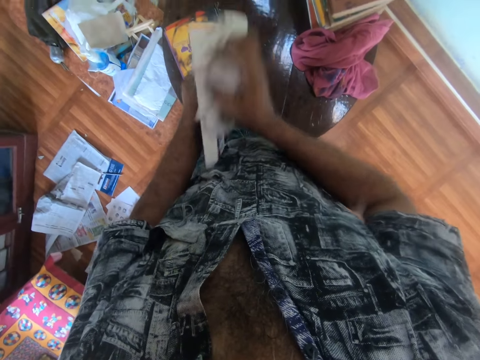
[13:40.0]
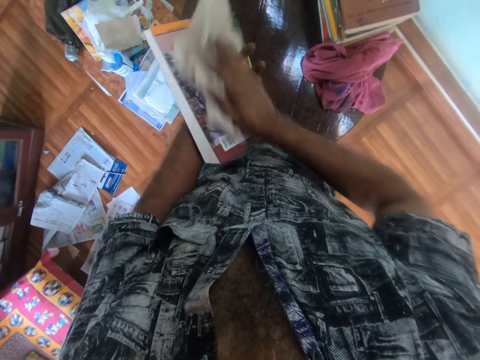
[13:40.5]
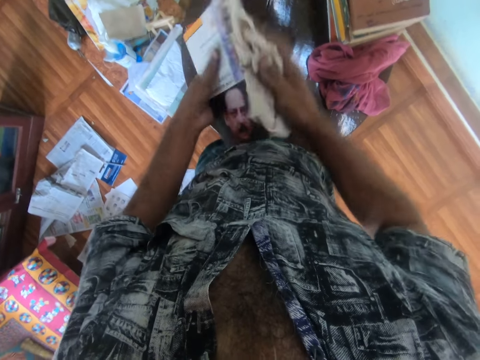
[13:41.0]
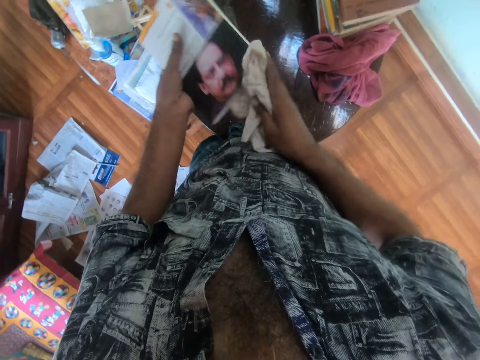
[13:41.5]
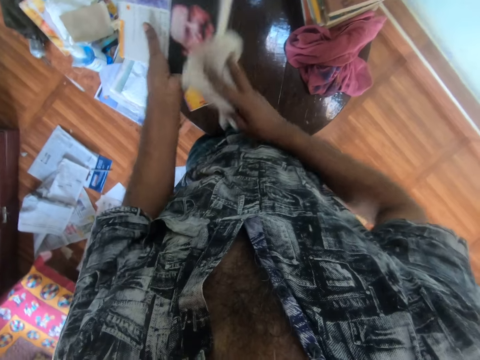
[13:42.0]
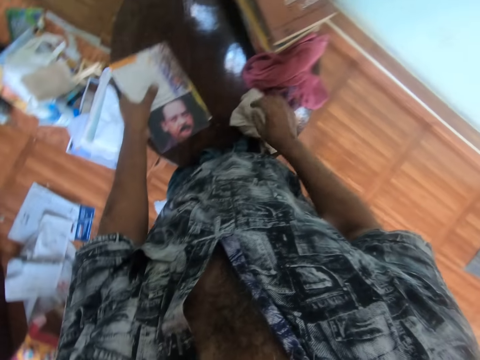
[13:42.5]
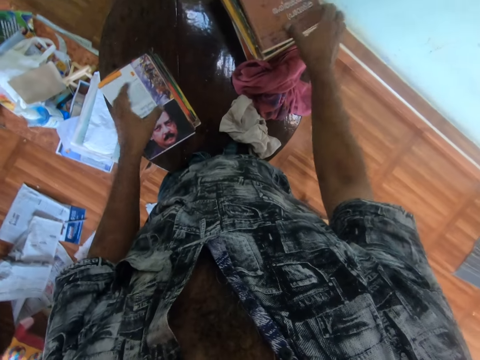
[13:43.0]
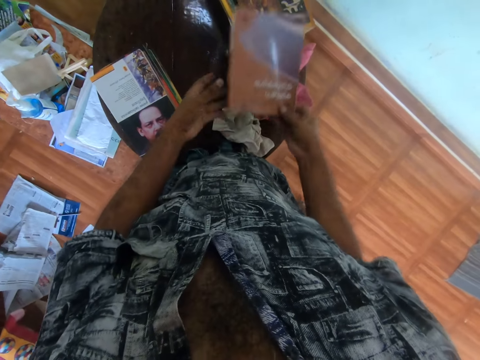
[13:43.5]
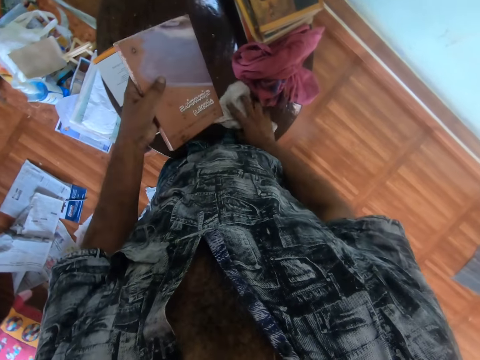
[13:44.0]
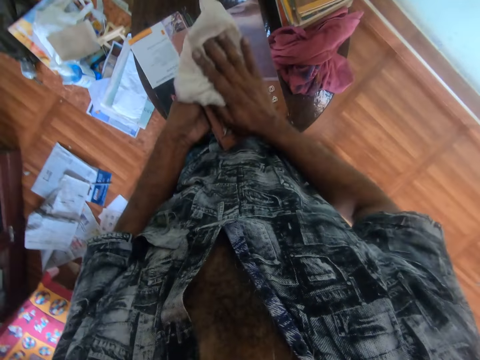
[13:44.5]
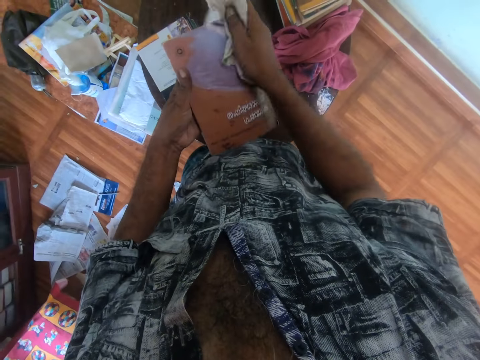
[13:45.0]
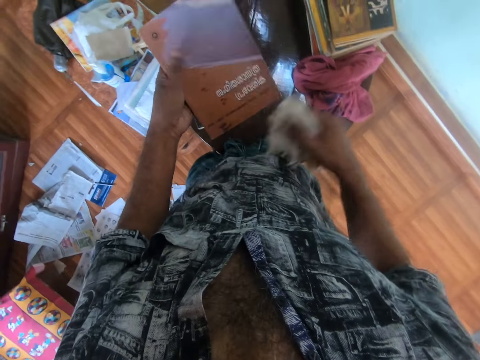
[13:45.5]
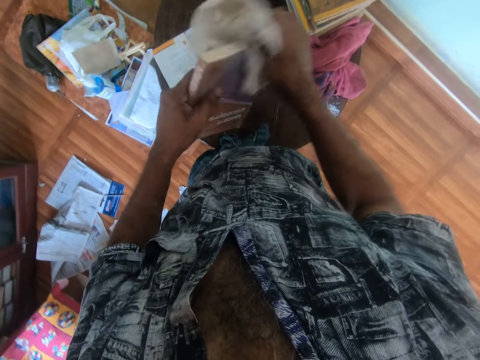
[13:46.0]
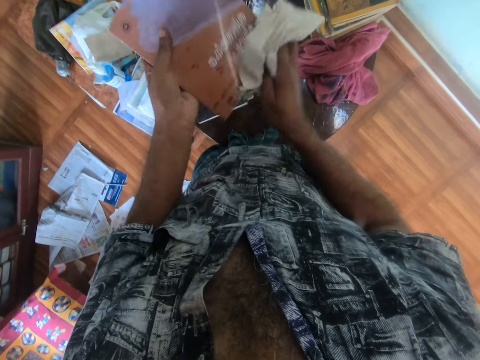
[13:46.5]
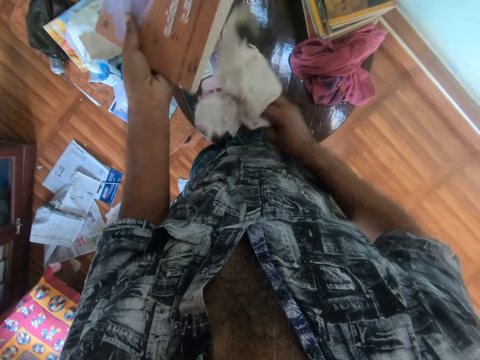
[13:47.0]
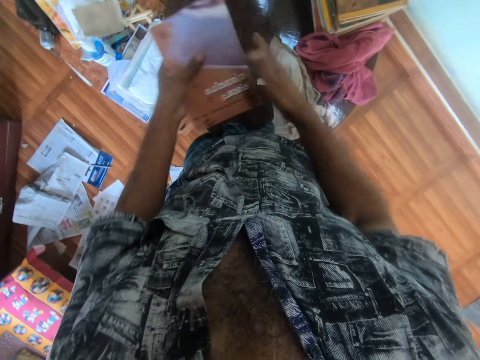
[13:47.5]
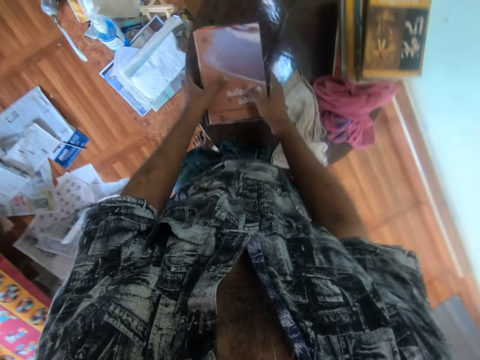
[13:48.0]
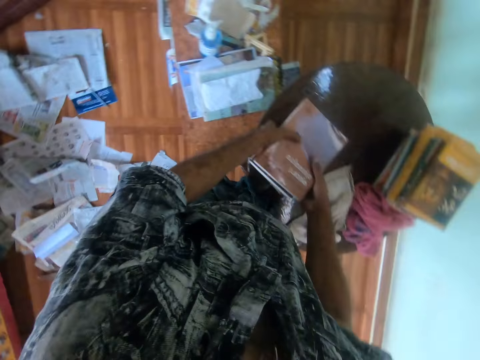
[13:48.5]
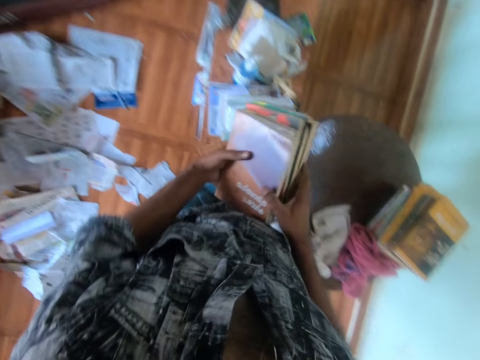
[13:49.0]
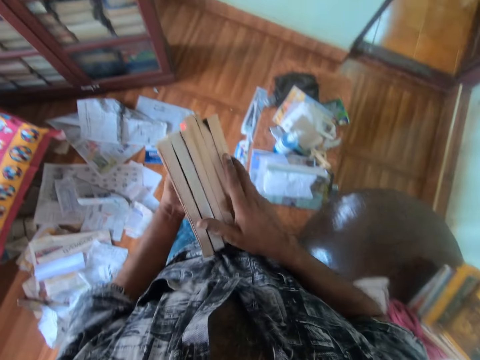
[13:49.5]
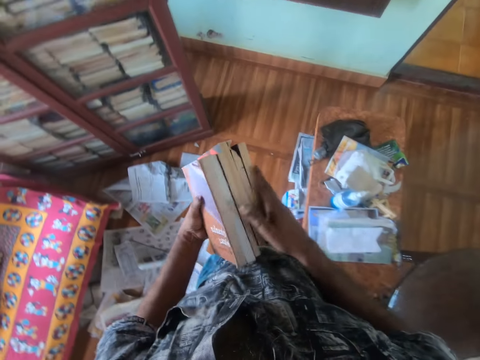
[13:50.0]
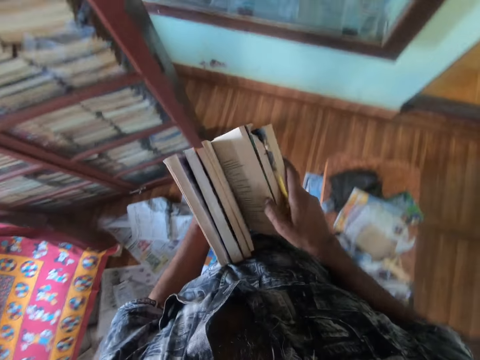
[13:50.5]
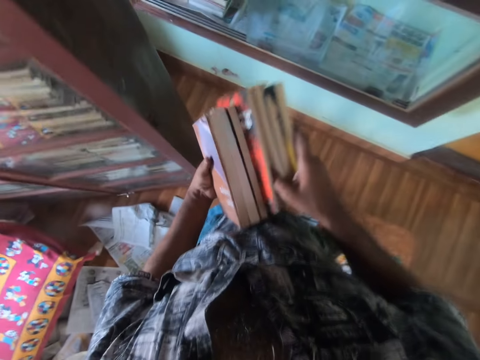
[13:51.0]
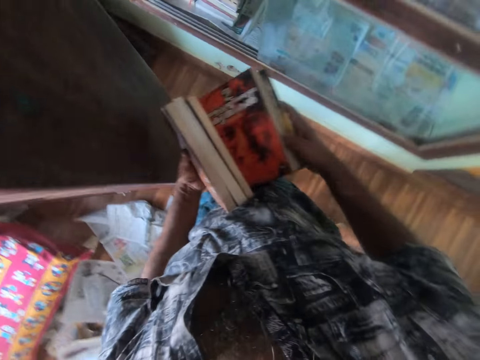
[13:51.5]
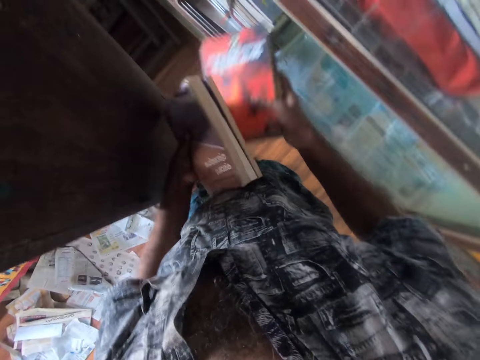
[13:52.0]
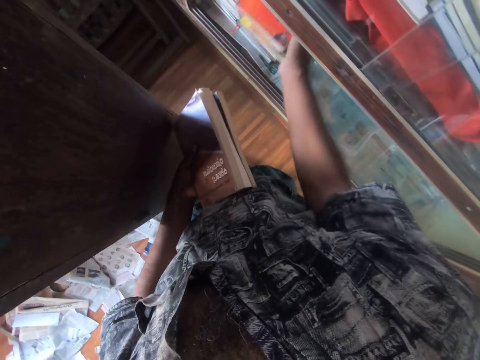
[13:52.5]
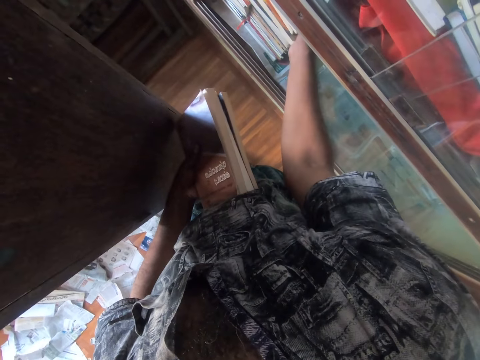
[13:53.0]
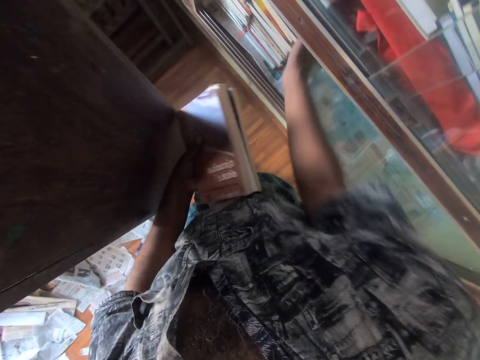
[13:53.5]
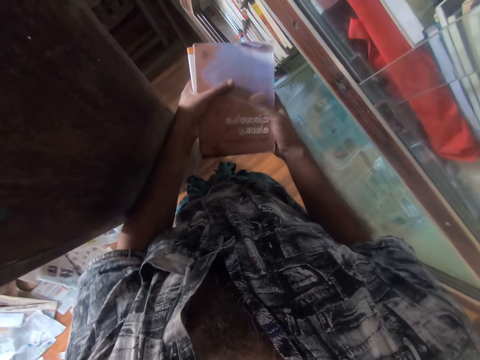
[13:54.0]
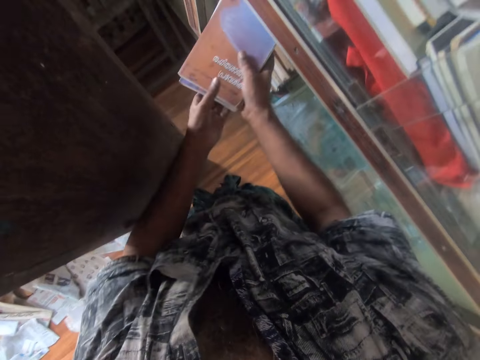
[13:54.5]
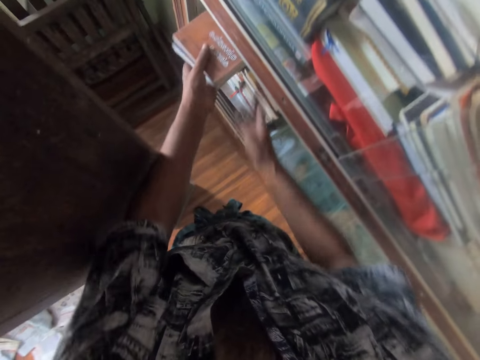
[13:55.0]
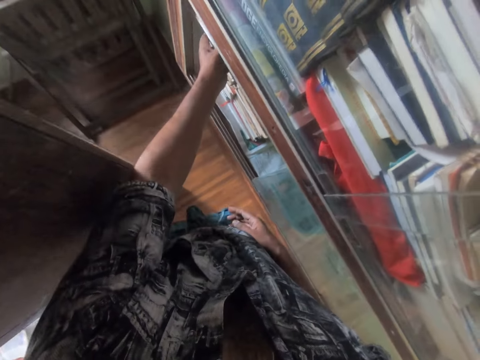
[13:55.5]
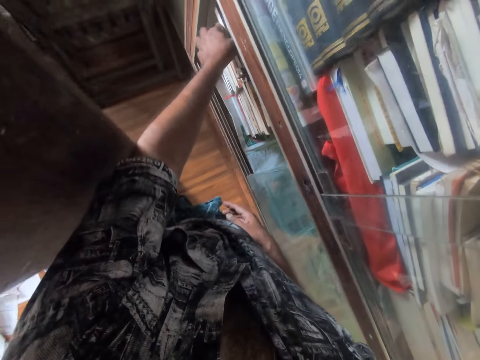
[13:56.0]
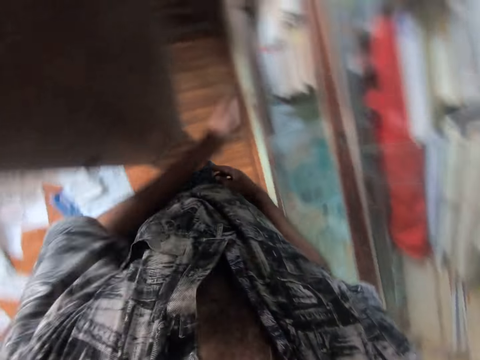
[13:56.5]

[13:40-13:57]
The camera wearer places the piece of cloth on the table with his right hand. He places the book on the books on the table with his left hand. He picks a book from the pile of books on the table with his right hand. He transfers the book from his right hand to his left hand. He picks the piece of cloth from the table with his right hand. He cleans the book in his left hand with the piece of cloth in his right hand. He drops the piece of cloth on the table with his right hand. He holds the book with both hands. He drops the book on the pile of books on the table with both hands. He packs the books from the table with both hands. He walks to a book shelf. He separates the books with both hands. He places the books in his right hand in the book shelf. He holds the books with both hands. He places the books in the book shelf with both hands.

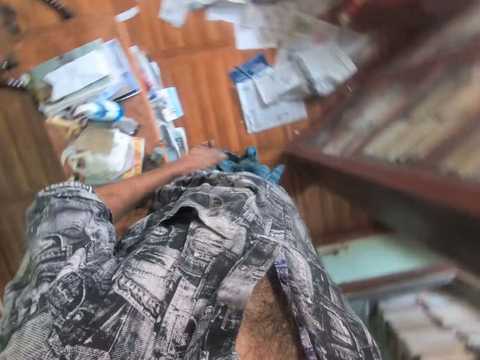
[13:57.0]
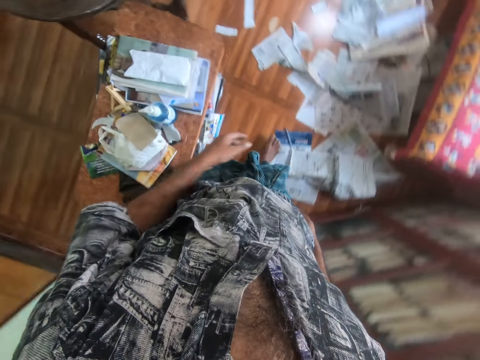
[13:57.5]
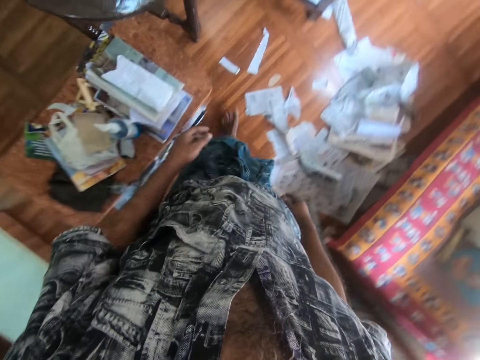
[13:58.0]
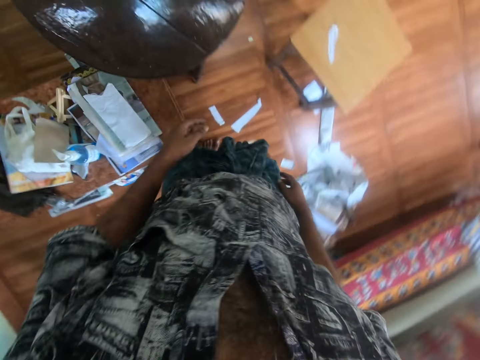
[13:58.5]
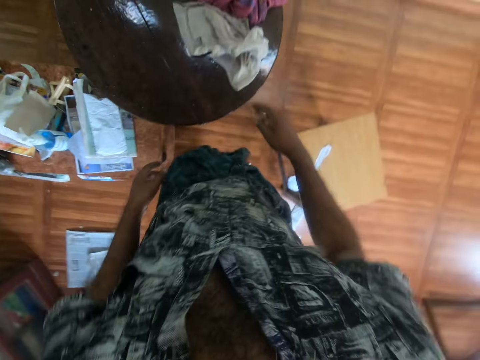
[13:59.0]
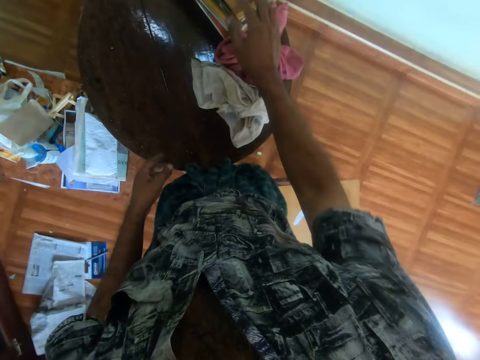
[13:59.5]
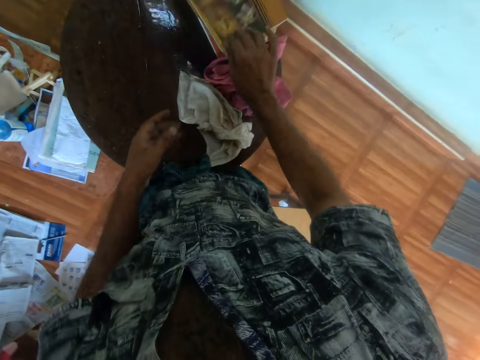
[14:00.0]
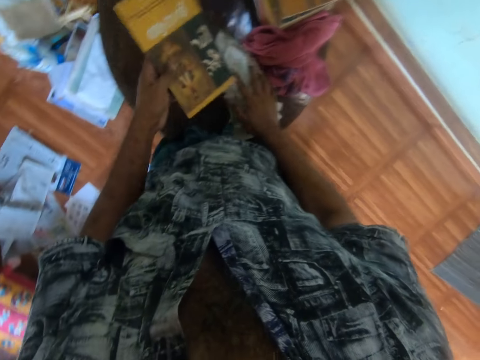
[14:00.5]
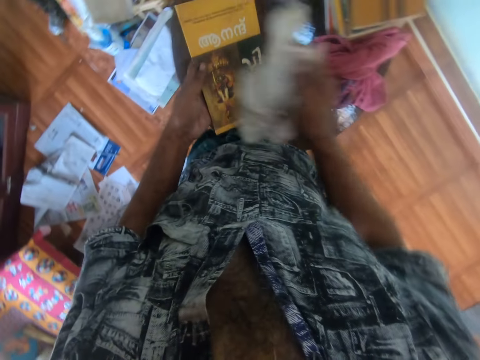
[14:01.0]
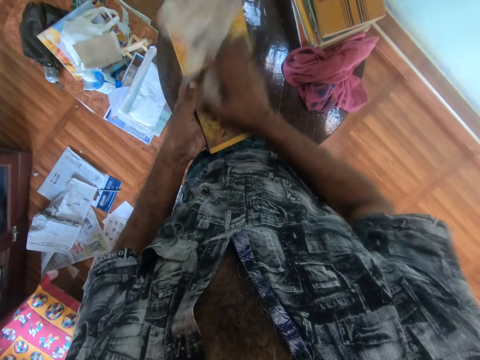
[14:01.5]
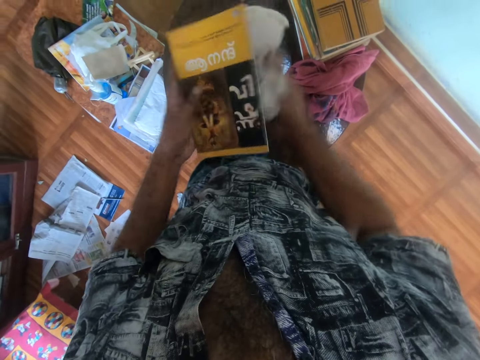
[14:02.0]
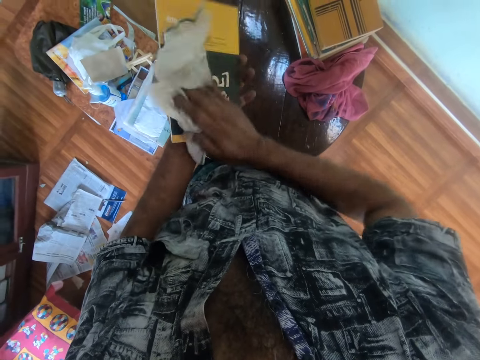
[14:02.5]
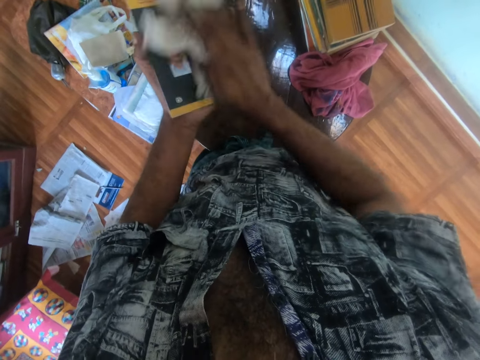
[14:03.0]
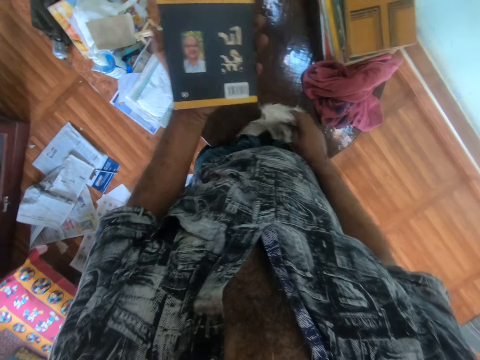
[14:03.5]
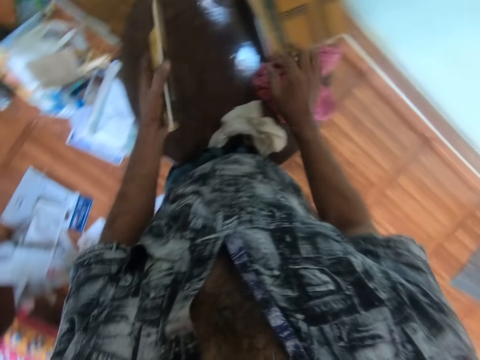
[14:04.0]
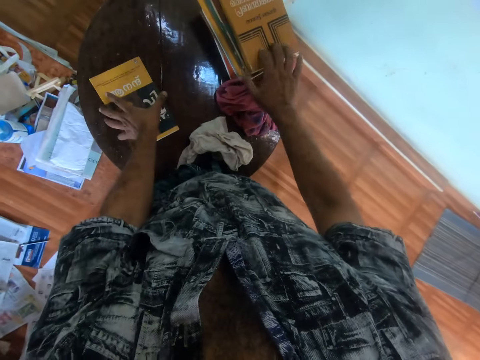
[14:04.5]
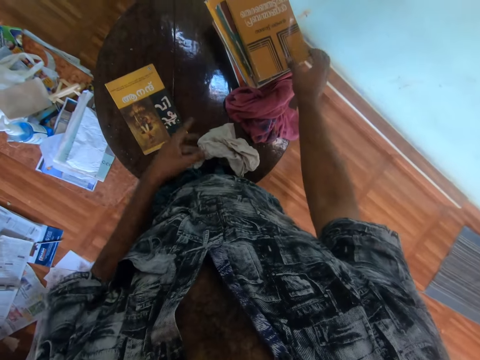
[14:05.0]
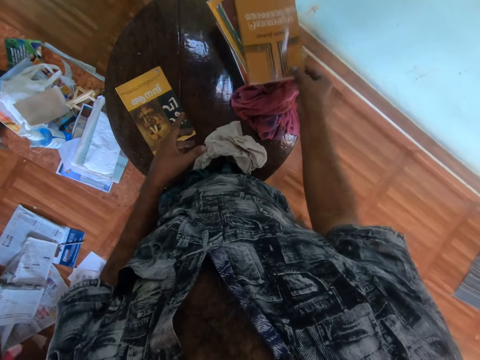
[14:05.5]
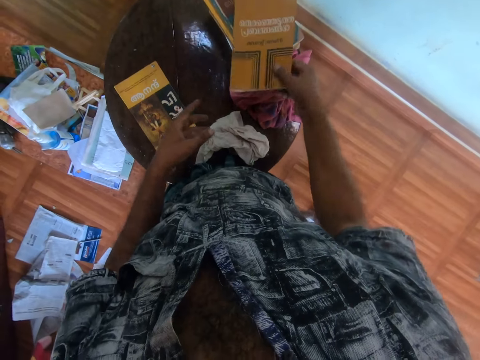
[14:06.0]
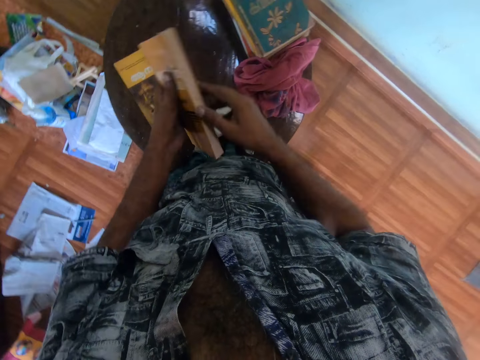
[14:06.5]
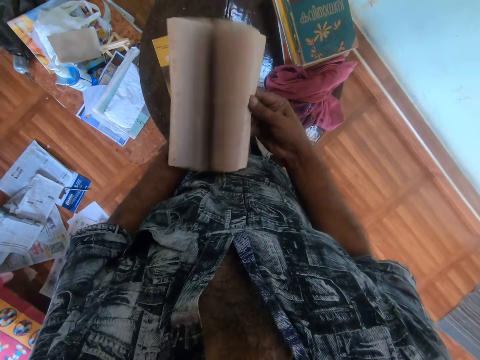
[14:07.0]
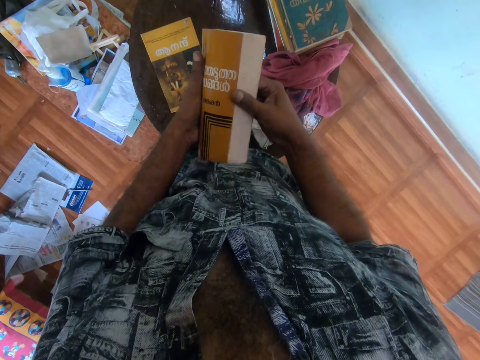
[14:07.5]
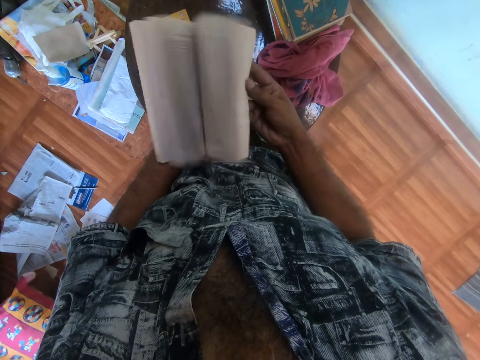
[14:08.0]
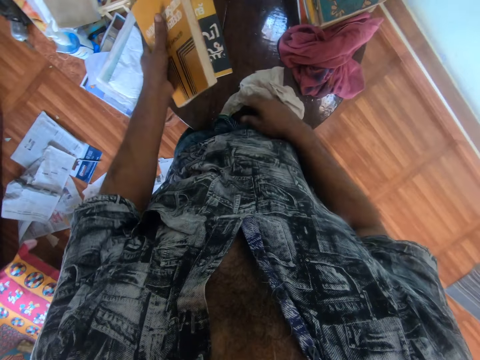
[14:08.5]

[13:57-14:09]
The camera wearer walks to the table. He picks a book from the table with his right hand. He passes the book from his right hand to his left hand. He picks the piece of cloth from the table with his right hand. He wipes the book in his left hand with the piece of cloth in his right hand. He drops the piece of cloth on the table with his right hand. He picks a book from the table with his right hand. He drops the book on the table with his left hand. He holds the book with both hands. He flips the pages of the book with his right hand.
